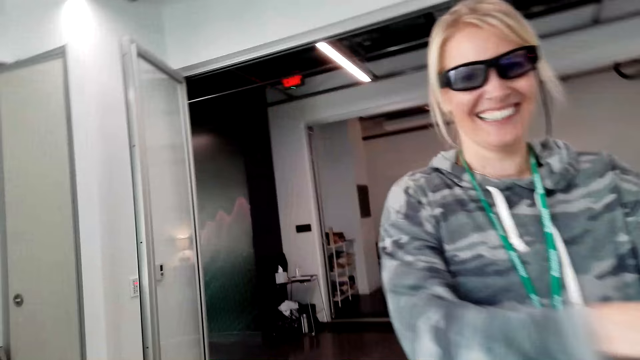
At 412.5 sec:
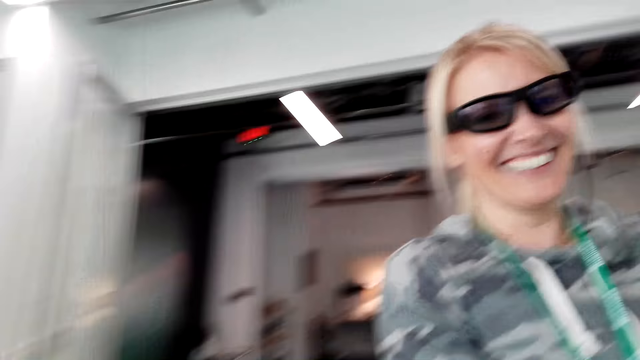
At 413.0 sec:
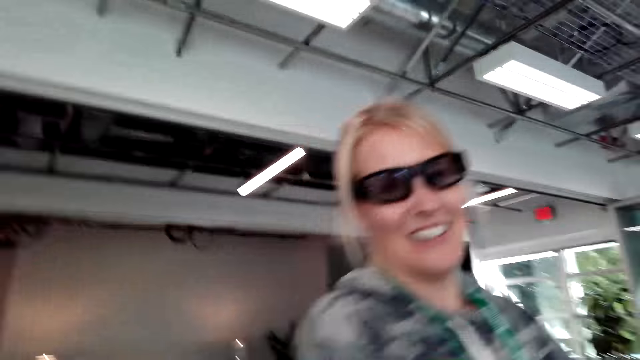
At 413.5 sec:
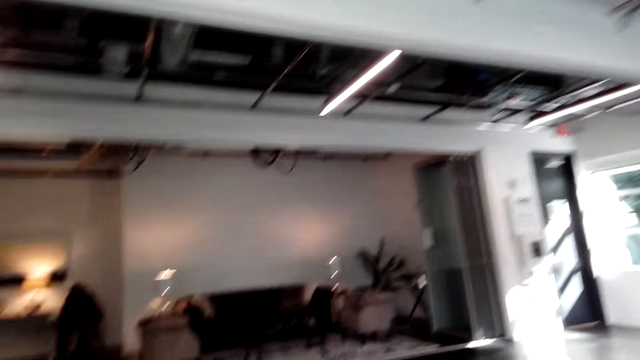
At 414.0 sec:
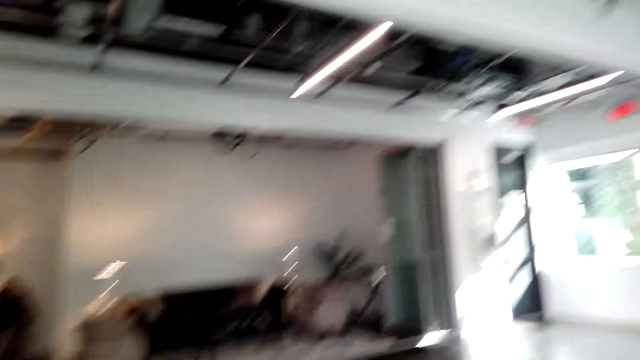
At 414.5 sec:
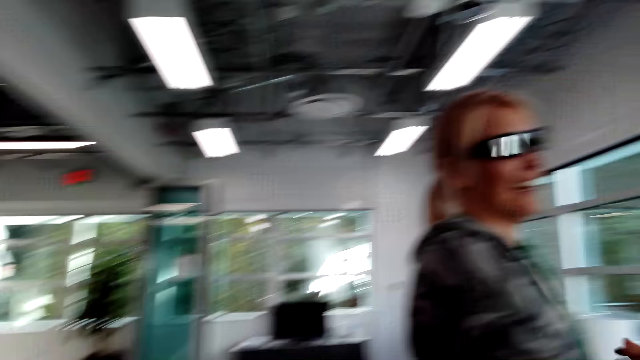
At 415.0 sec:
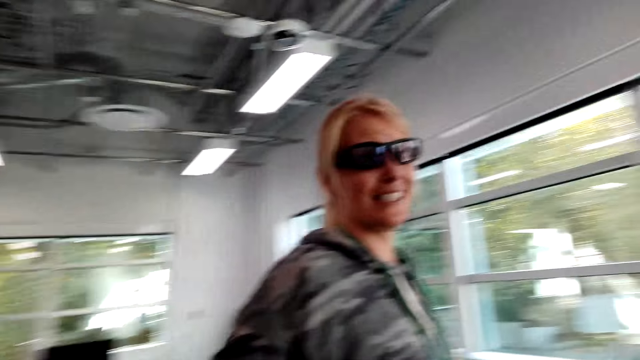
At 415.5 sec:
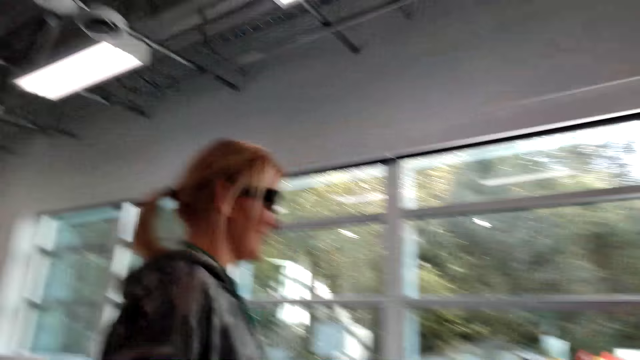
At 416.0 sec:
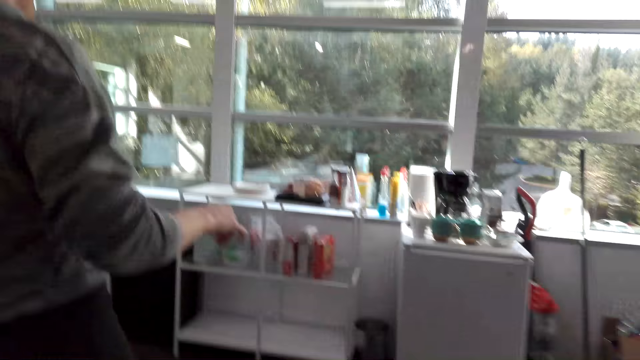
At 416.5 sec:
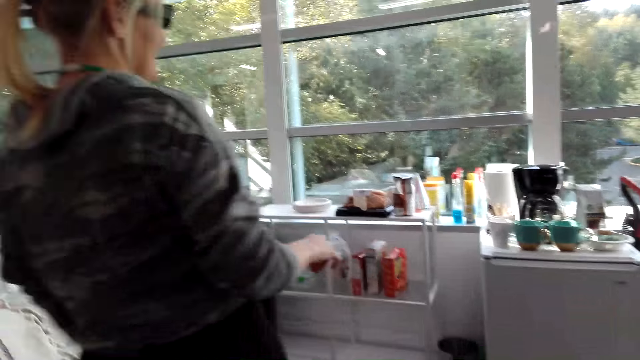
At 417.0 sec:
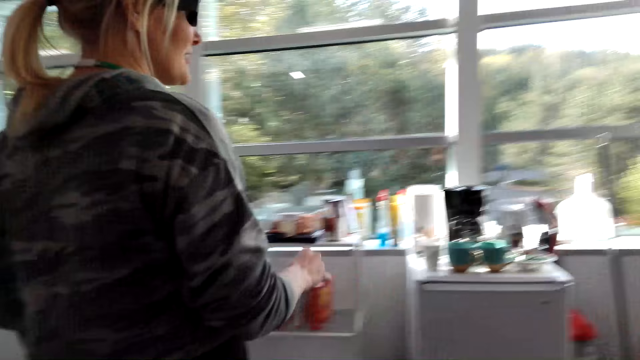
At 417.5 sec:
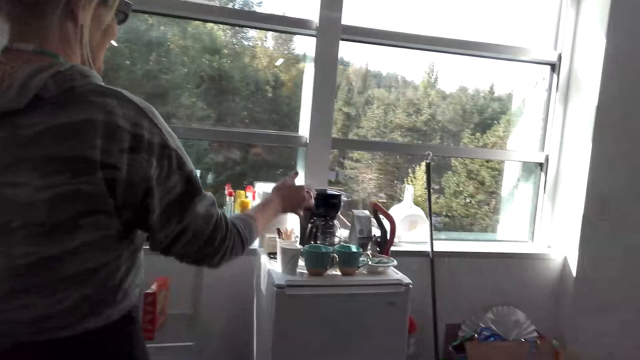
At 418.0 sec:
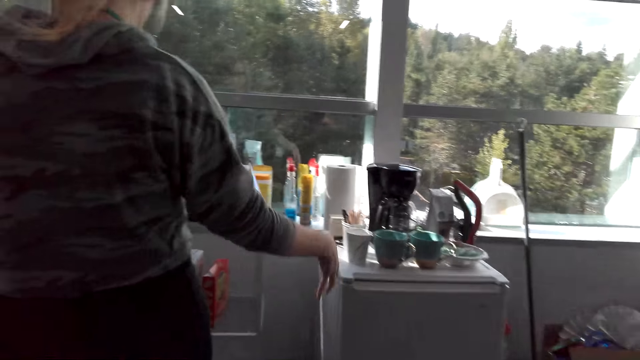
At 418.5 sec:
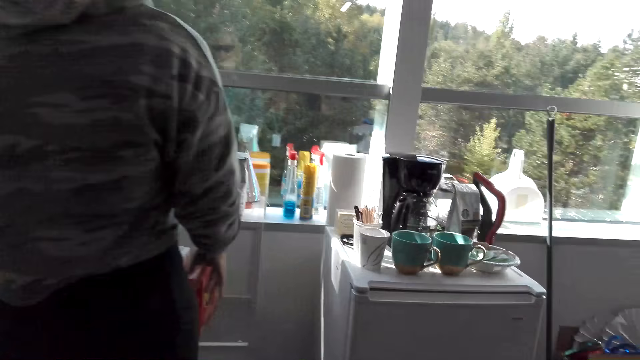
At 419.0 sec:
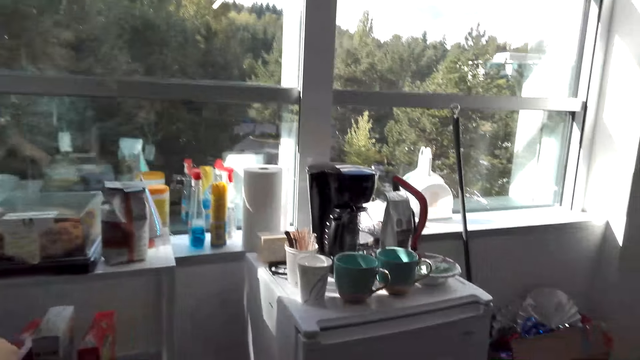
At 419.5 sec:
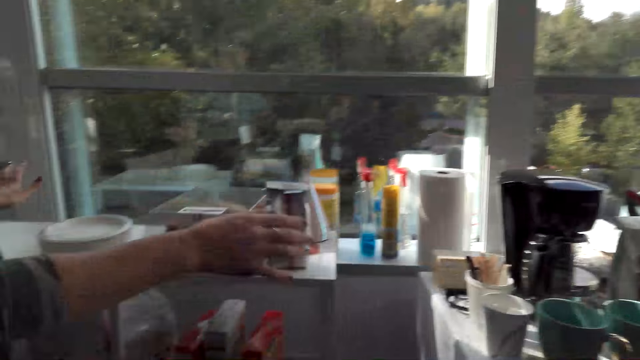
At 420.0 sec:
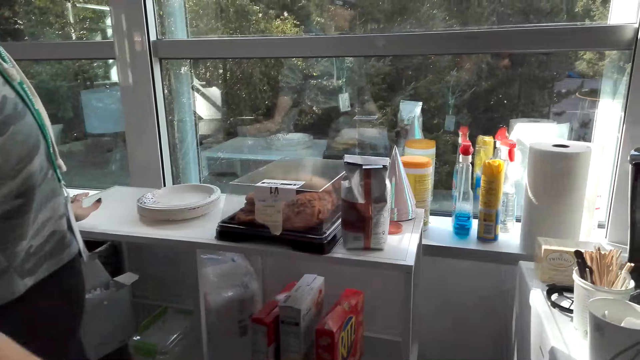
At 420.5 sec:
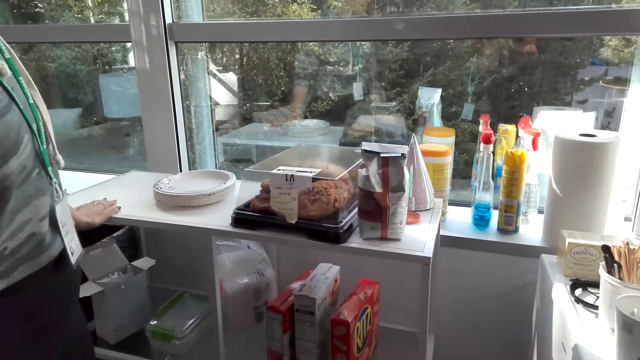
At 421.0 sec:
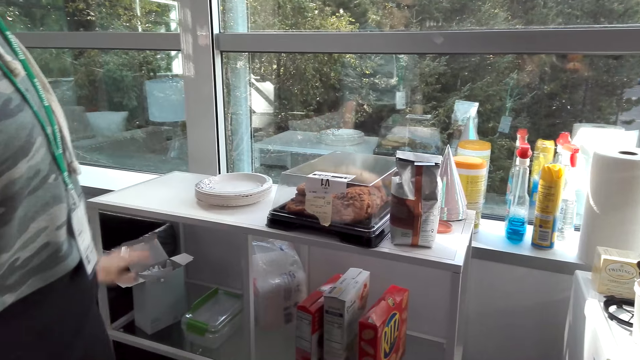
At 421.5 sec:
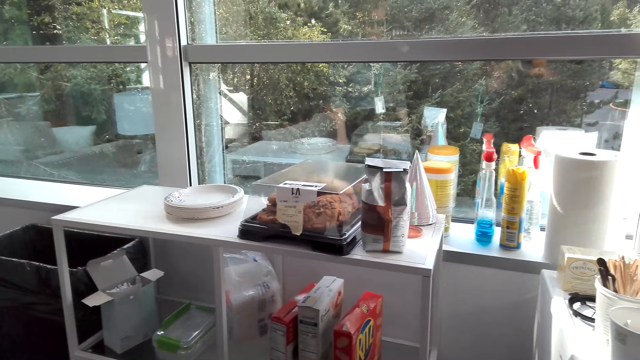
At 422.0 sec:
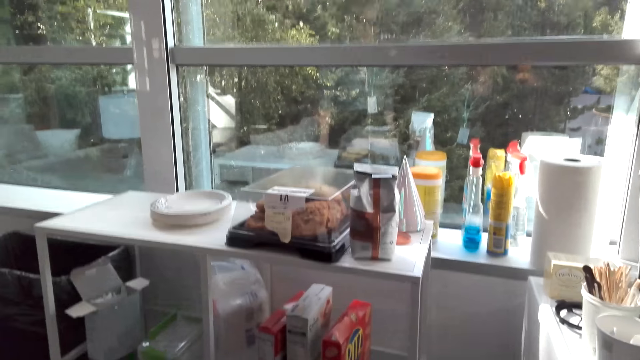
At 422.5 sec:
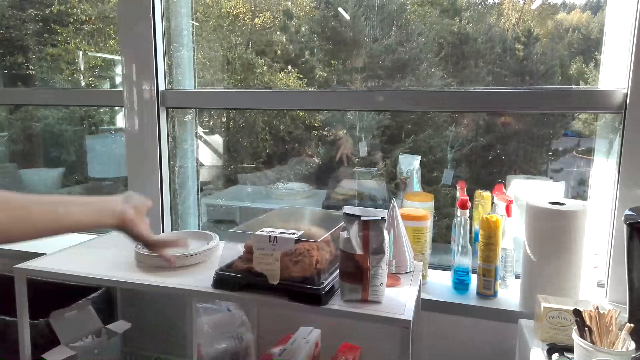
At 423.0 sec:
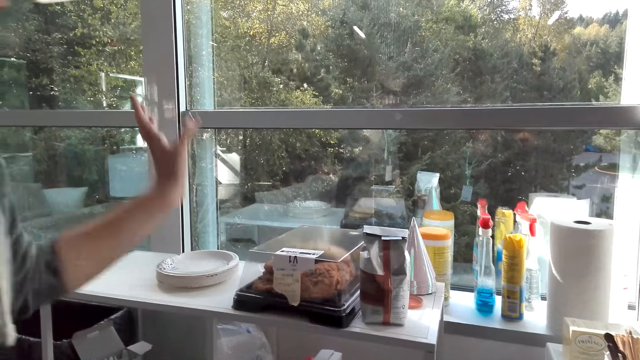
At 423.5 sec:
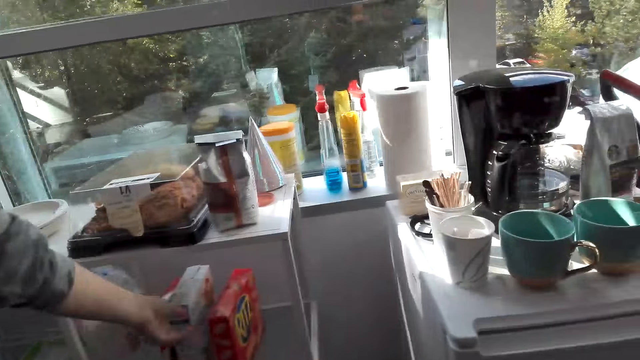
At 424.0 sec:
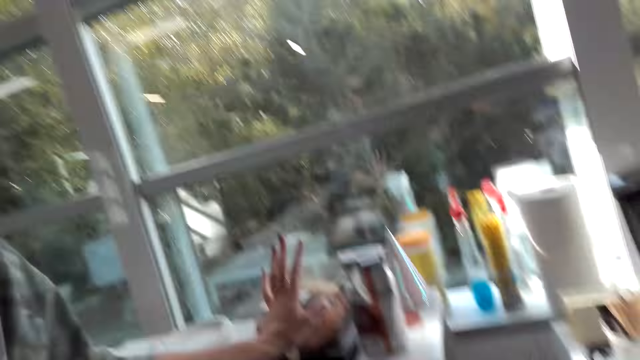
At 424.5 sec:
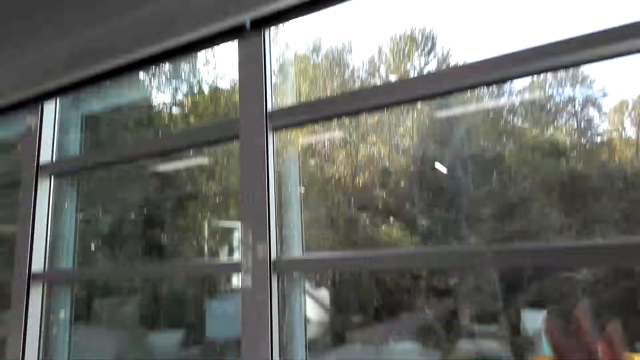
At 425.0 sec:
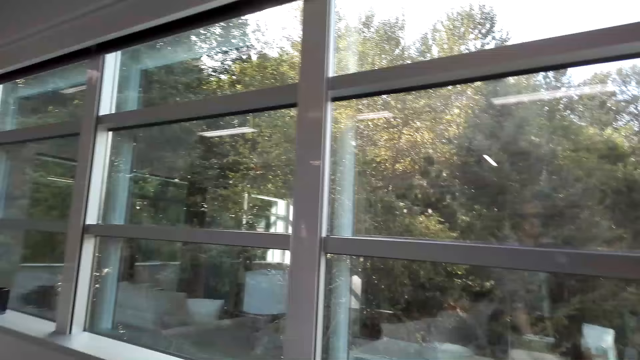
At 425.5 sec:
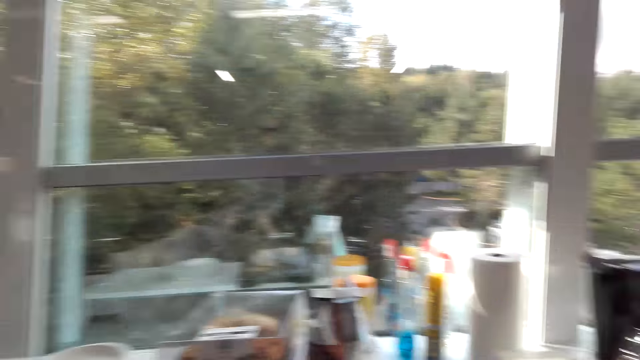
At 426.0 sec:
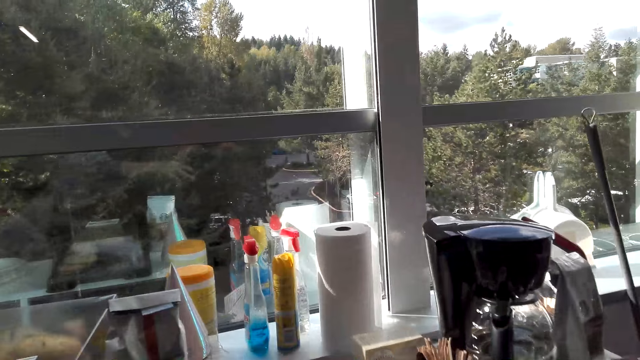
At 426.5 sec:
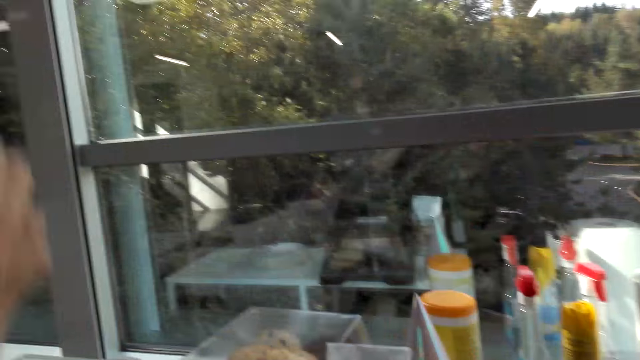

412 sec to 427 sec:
A person points towards the window.

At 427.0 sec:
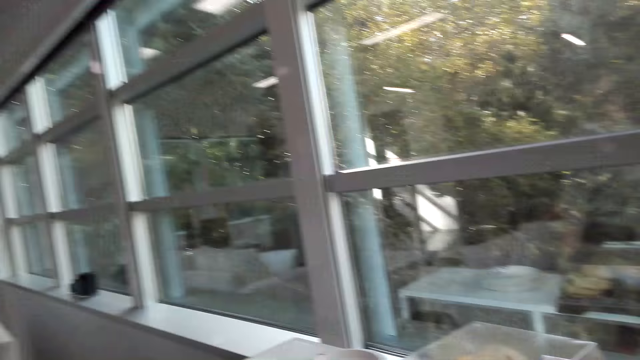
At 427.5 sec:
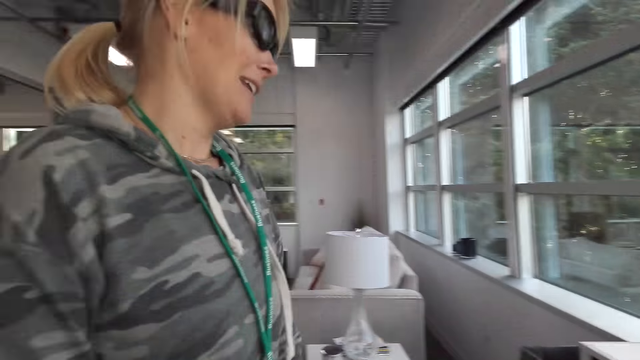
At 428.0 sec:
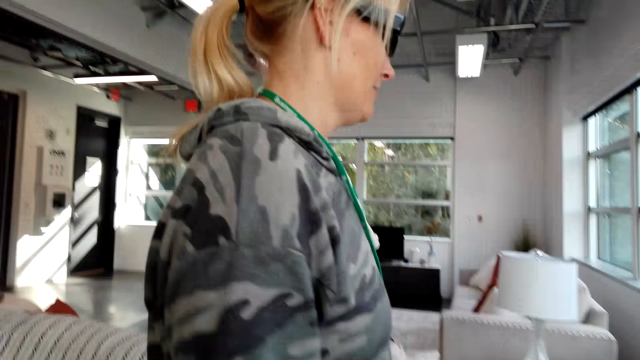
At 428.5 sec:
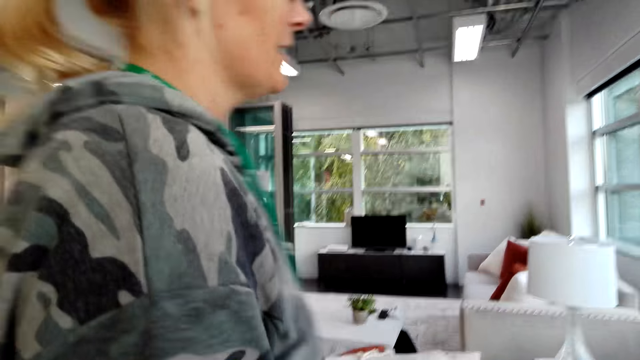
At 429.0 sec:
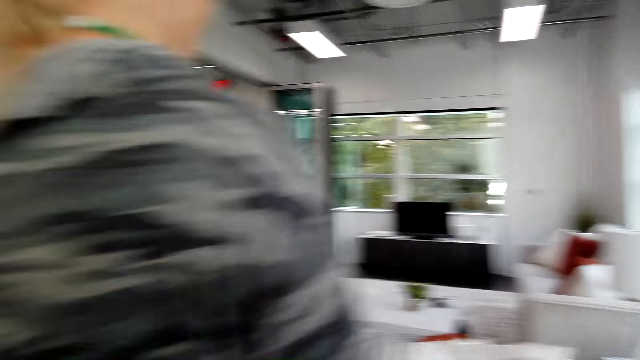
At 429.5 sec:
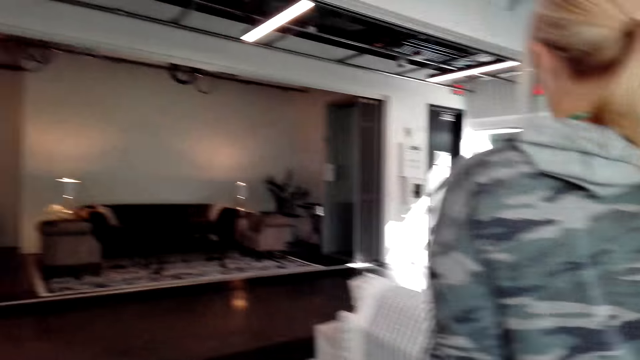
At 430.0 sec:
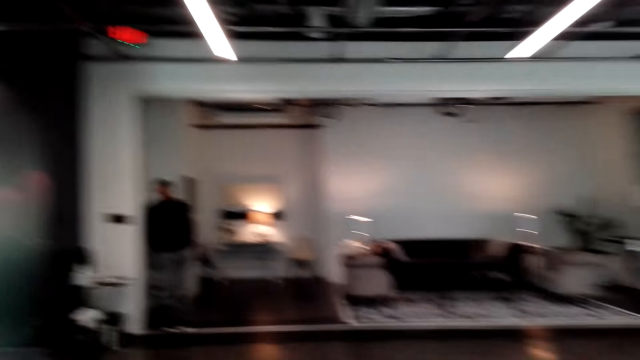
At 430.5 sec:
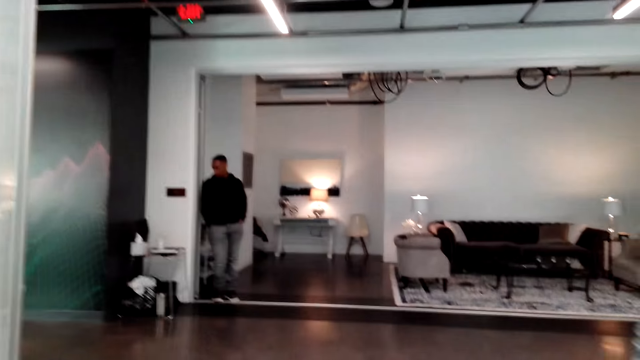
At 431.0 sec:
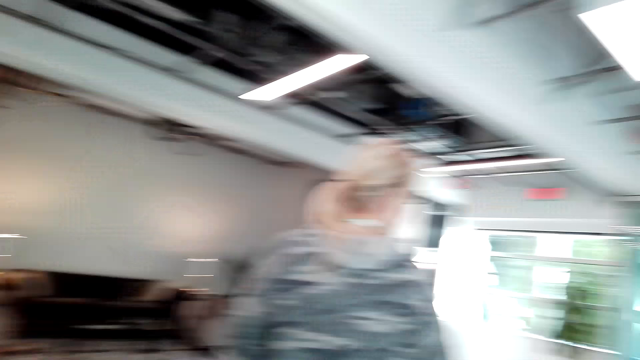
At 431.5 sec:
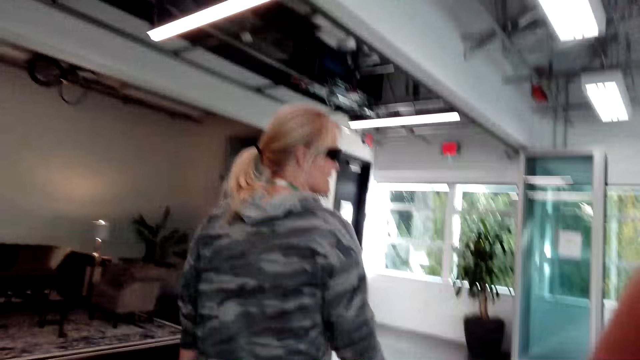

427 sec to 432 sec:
The person moves around. The camera wearer moves around.
